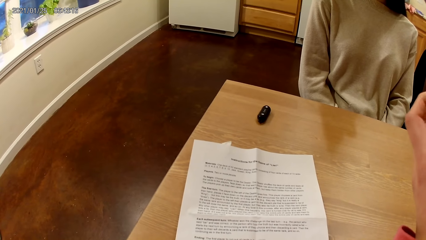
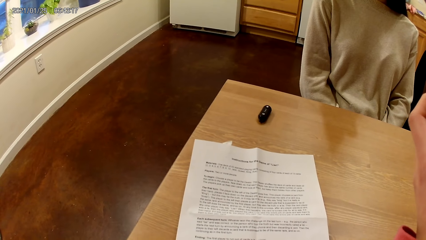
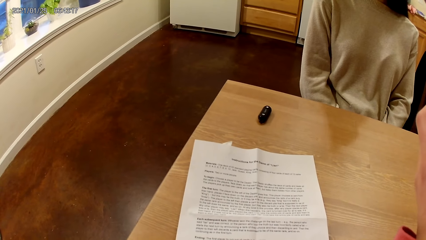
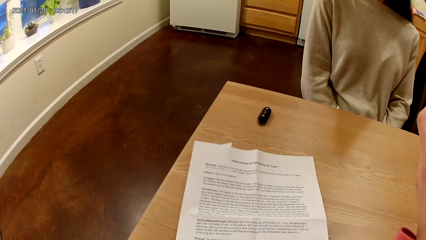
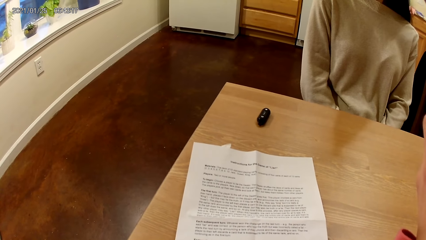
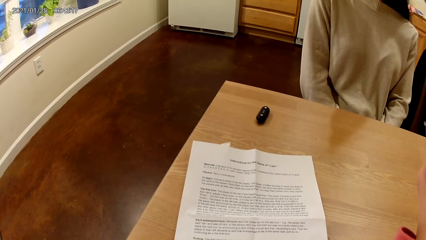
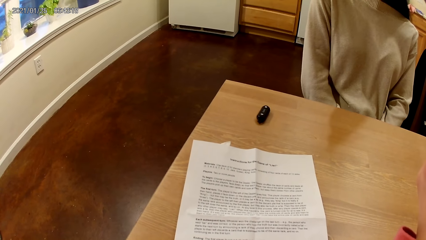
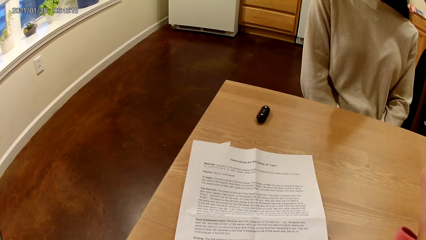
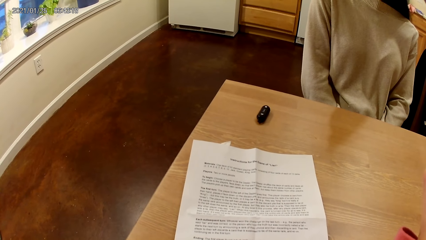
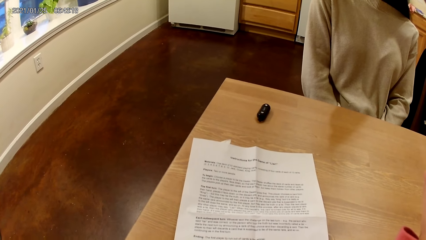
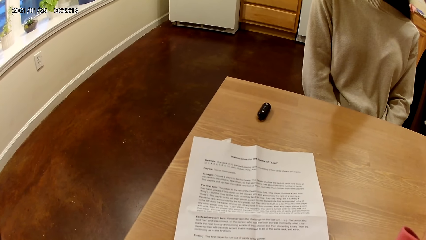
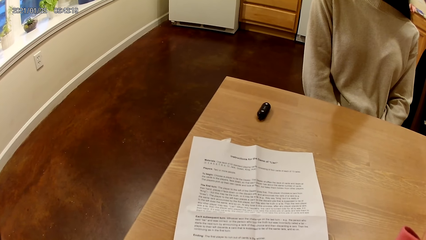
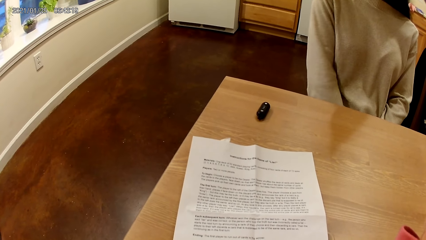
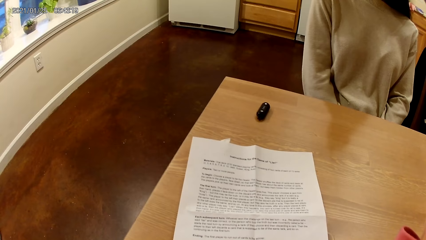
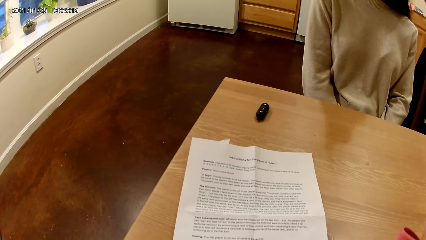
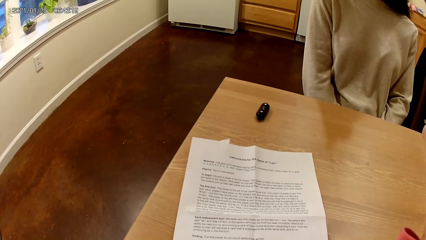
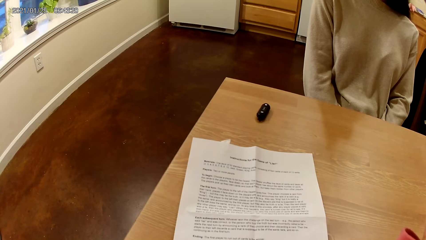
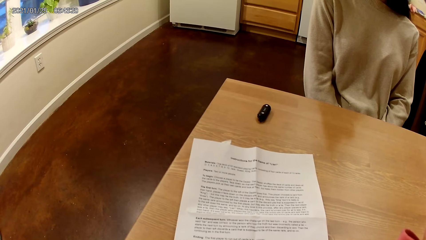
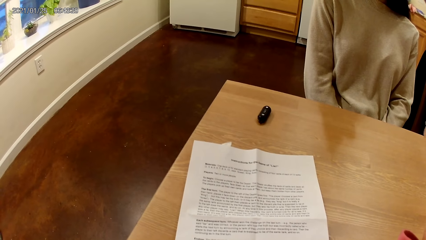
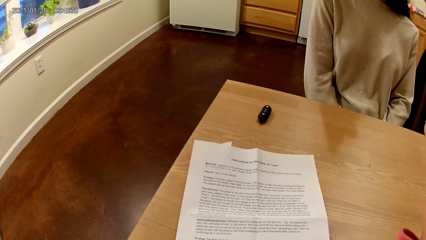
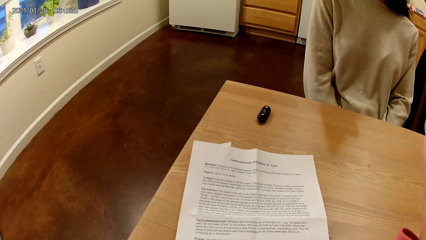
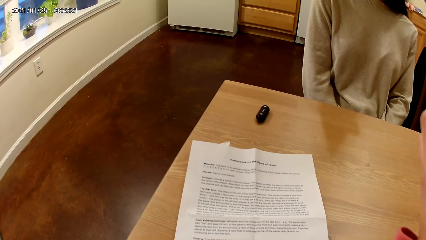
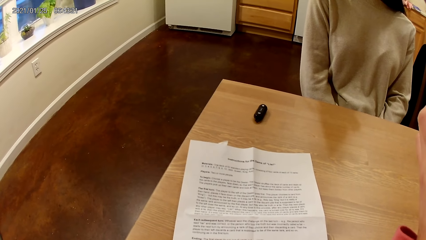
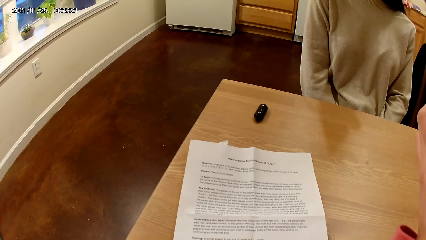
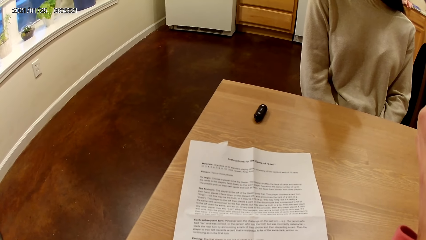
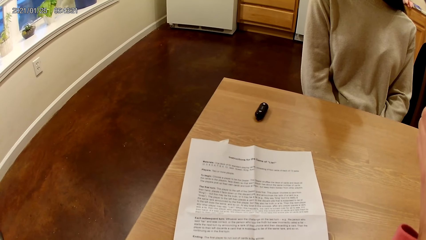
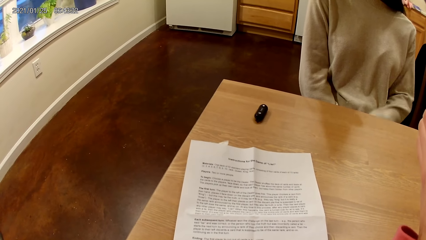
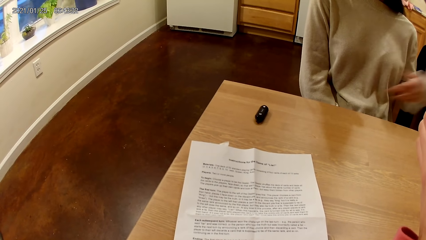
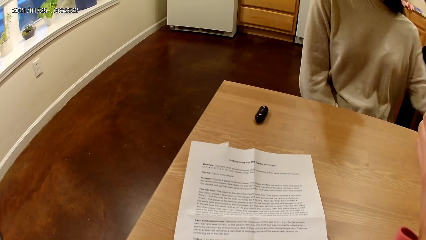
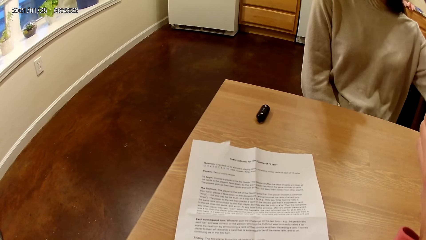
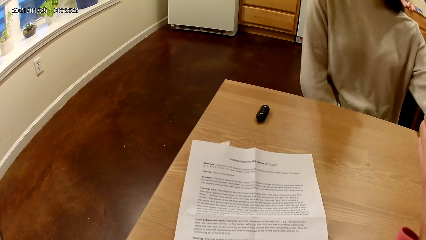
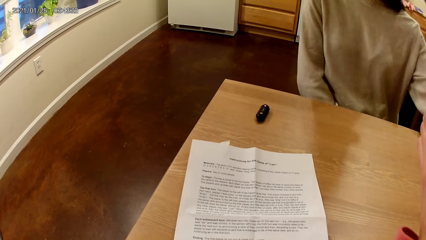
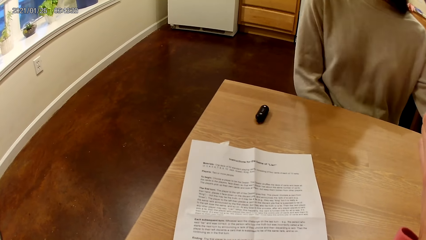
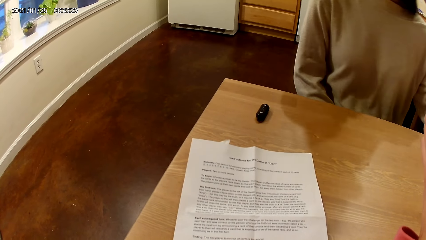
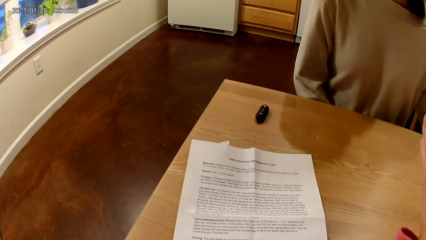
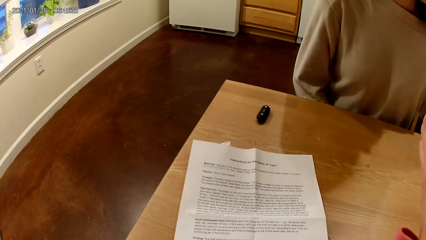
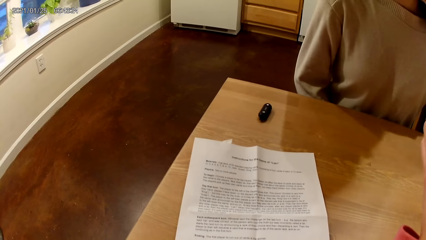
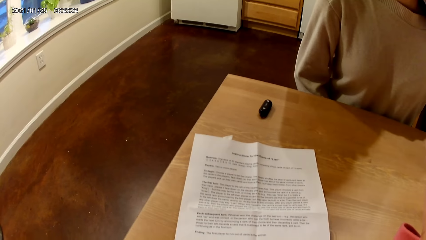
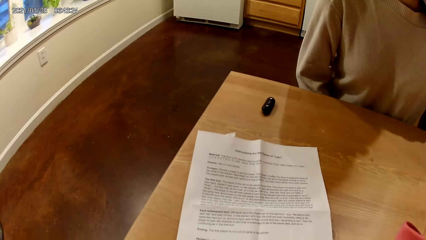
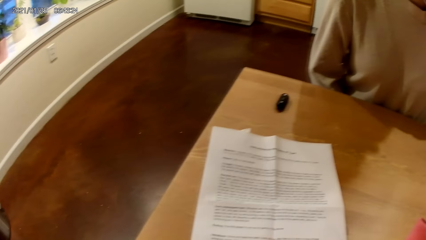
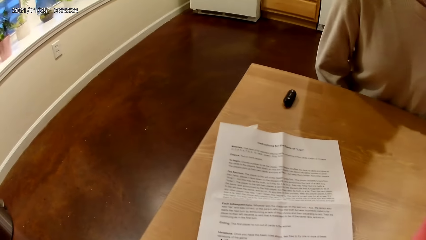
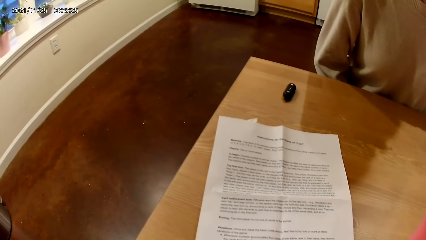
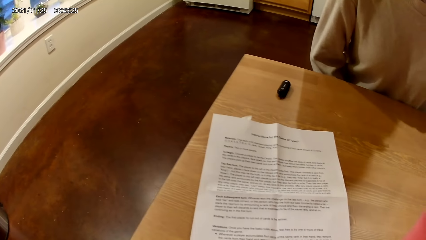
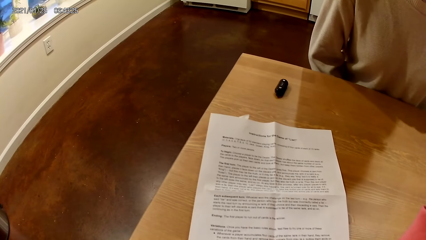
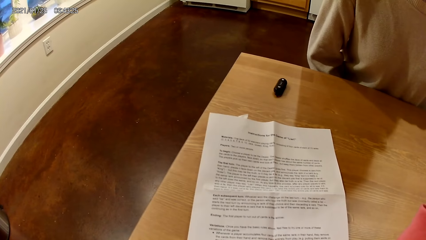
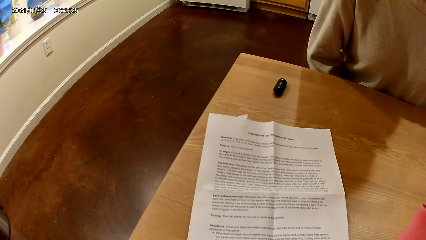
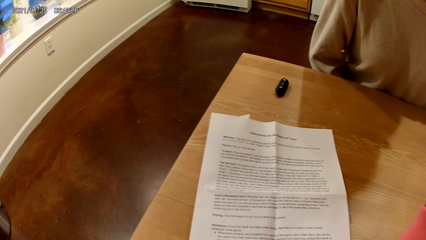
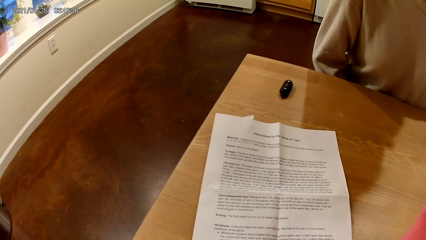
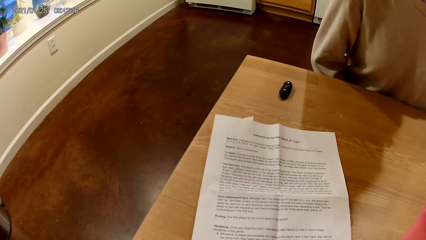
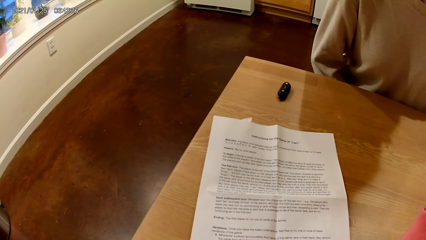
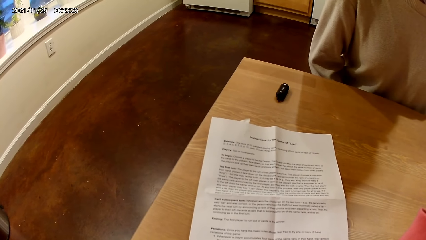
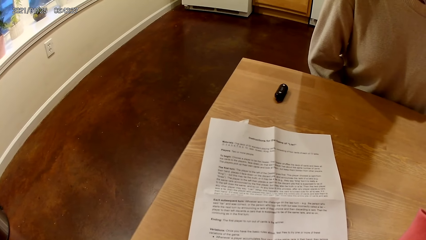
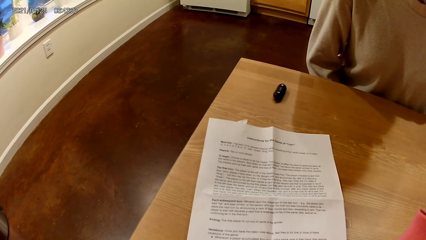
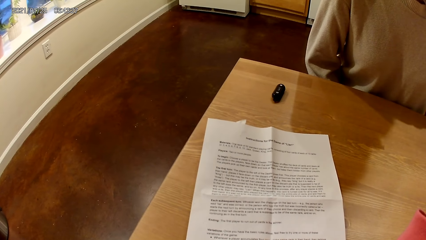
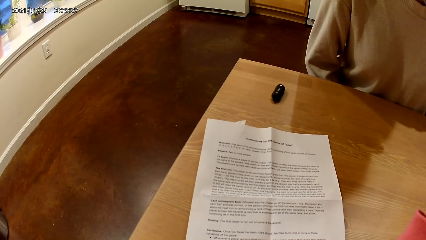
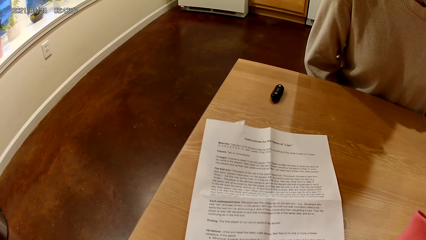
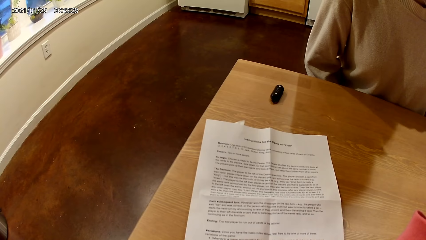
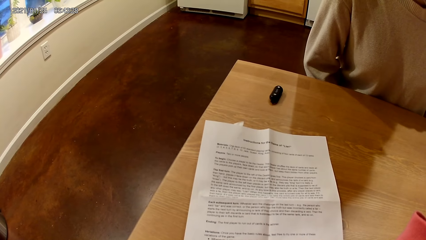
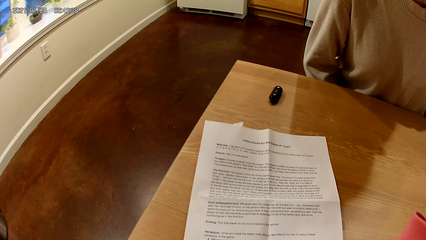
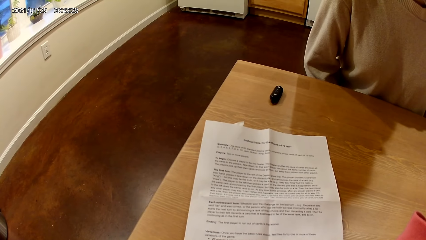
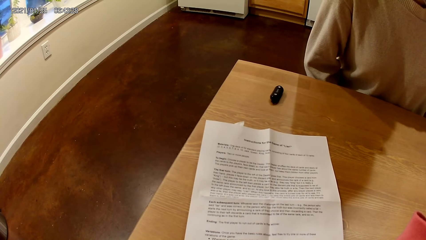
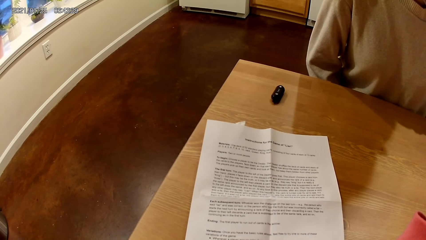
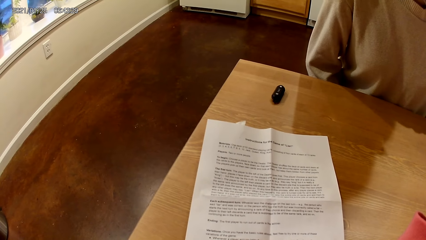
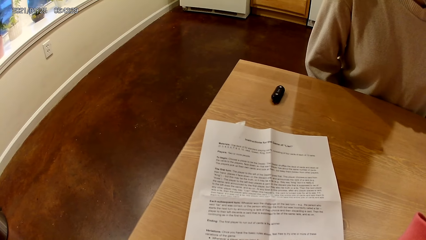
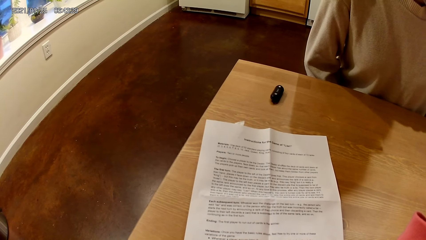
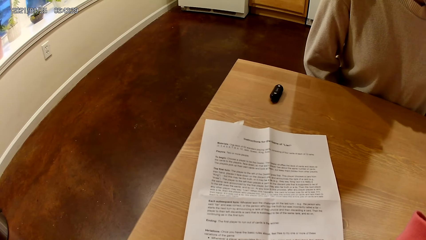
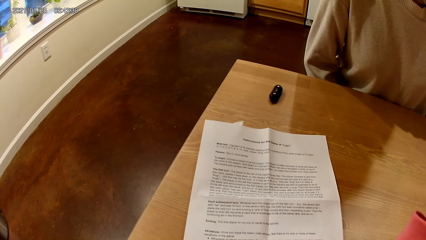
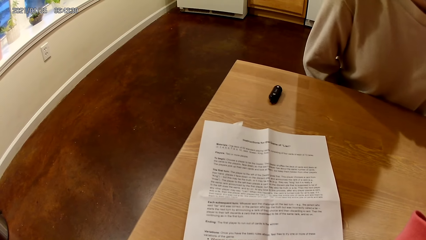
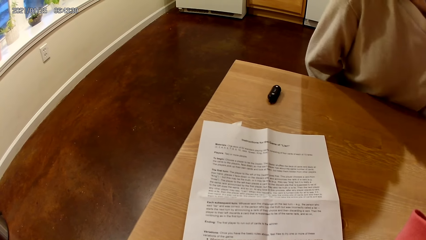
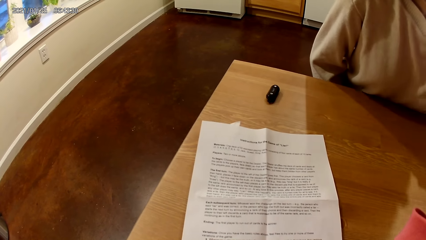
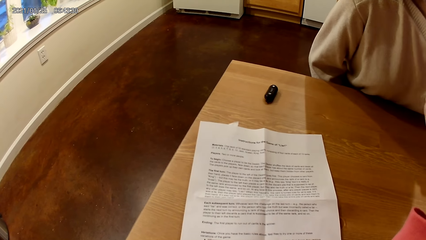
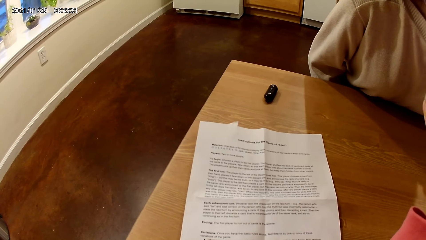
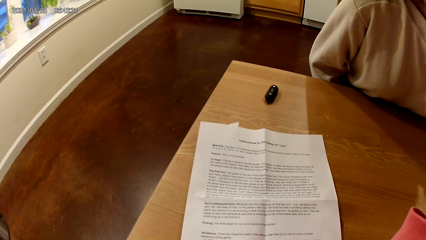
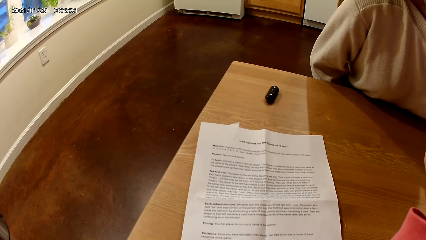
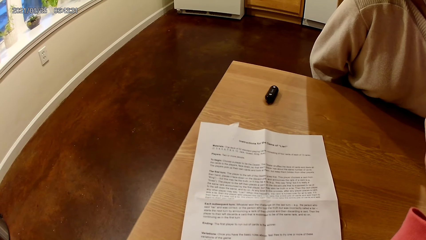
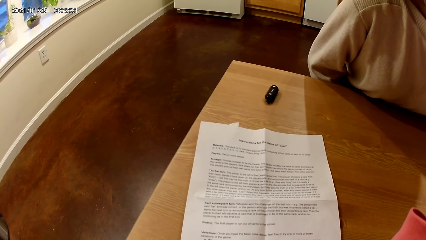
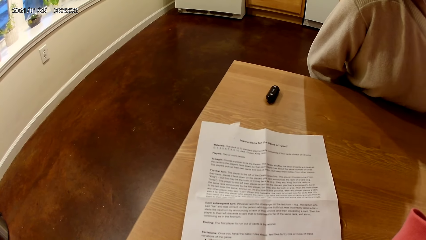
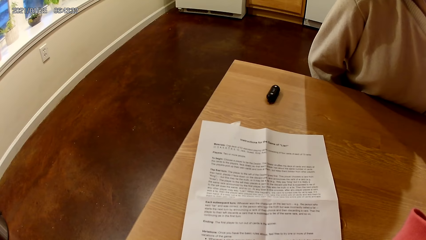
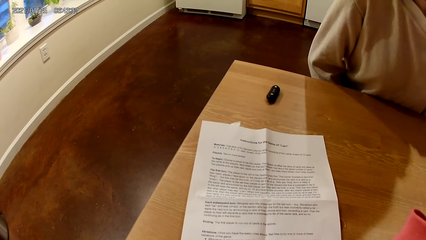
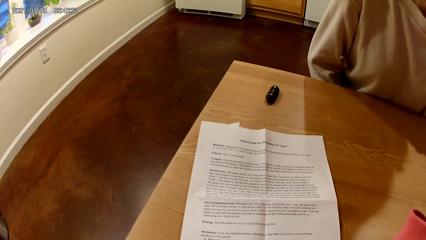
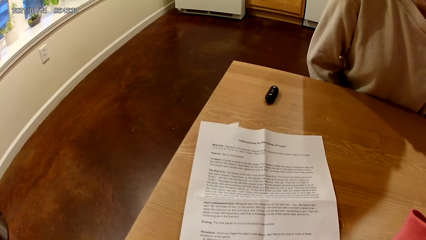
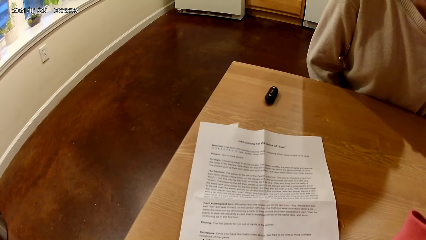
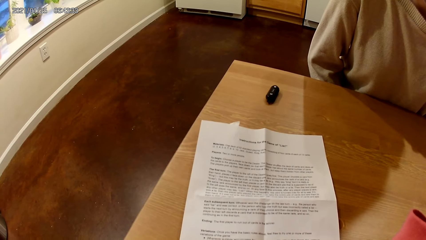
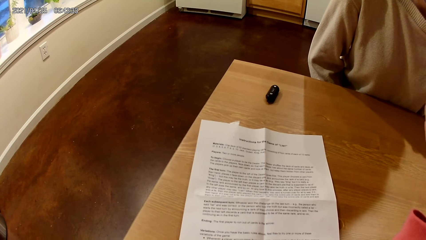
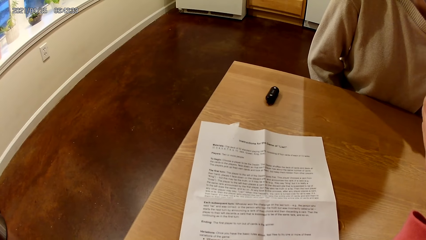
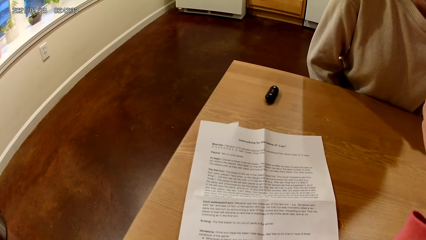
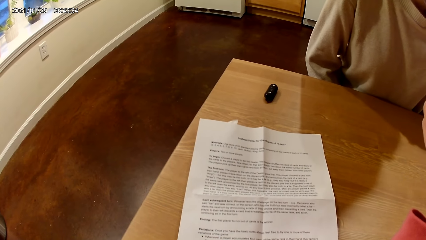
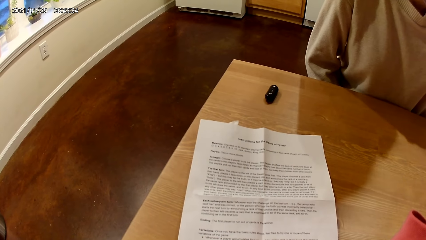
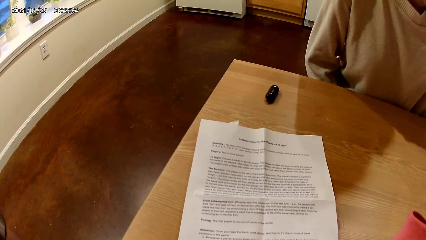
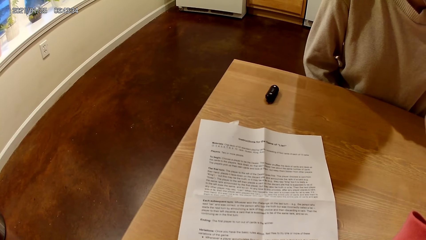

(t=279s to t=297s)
A woman touches the table with her left hand. The camera wearer stares around. The woman moves the hand on the table.
